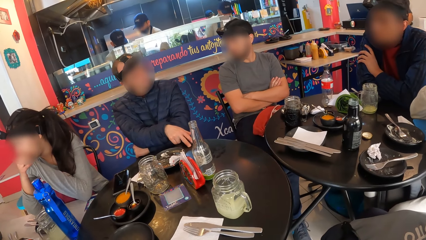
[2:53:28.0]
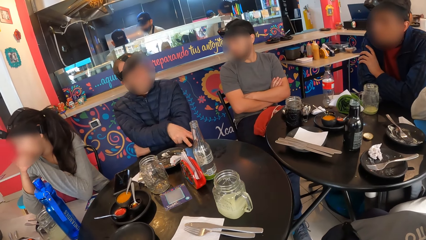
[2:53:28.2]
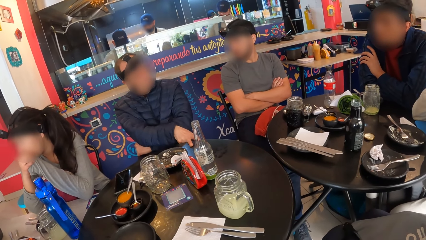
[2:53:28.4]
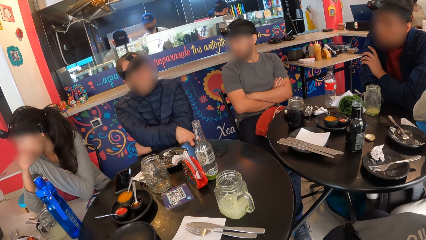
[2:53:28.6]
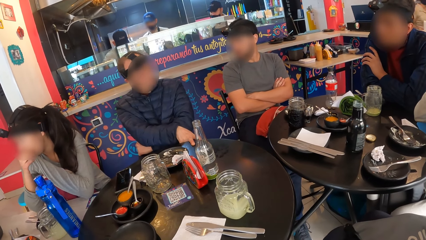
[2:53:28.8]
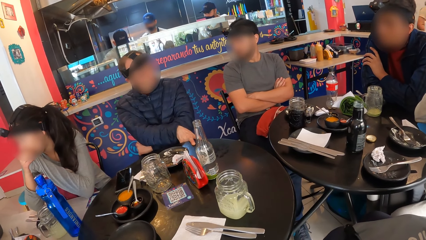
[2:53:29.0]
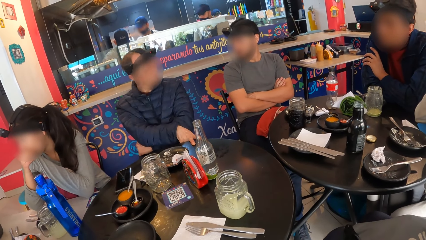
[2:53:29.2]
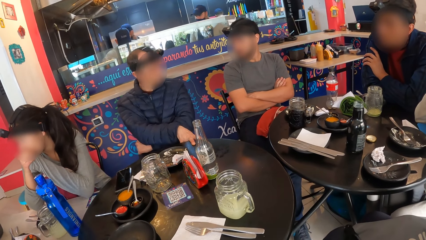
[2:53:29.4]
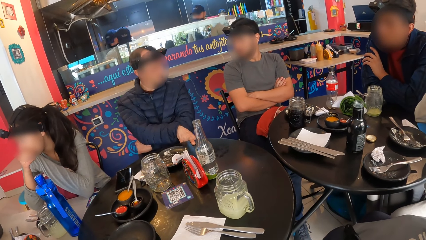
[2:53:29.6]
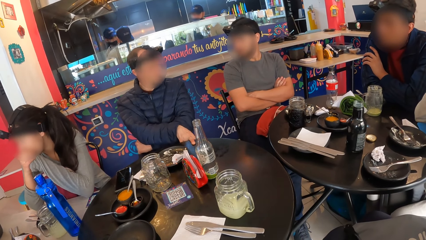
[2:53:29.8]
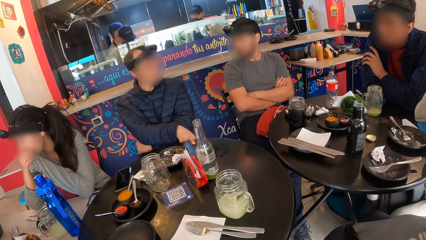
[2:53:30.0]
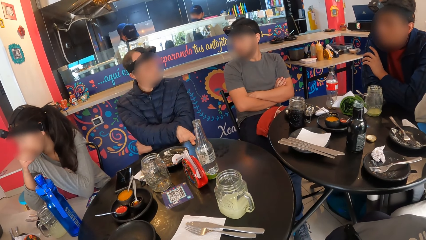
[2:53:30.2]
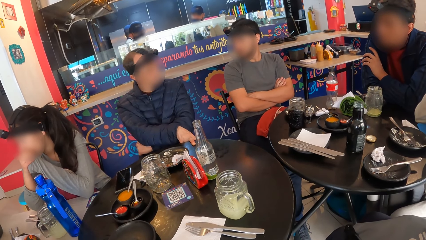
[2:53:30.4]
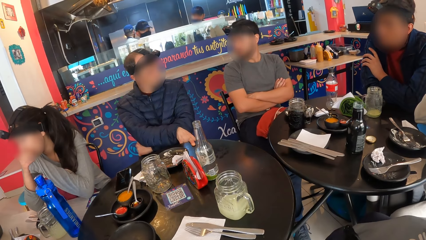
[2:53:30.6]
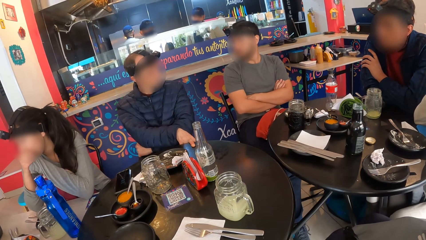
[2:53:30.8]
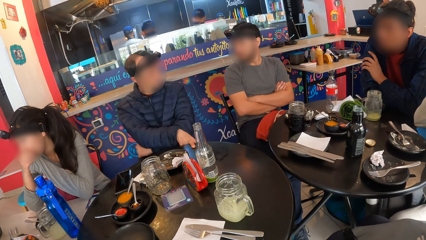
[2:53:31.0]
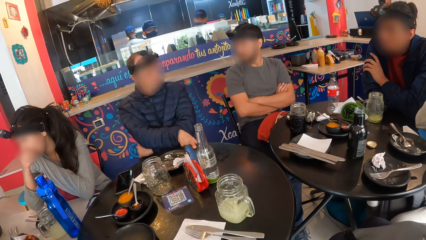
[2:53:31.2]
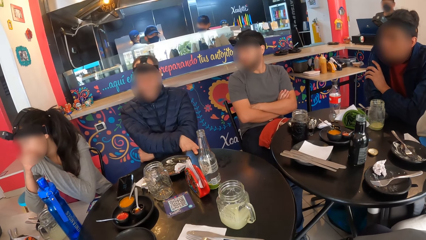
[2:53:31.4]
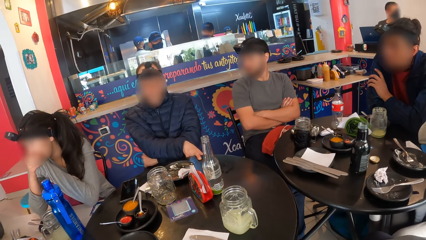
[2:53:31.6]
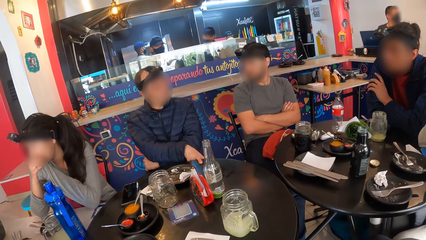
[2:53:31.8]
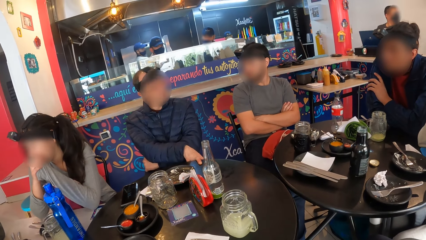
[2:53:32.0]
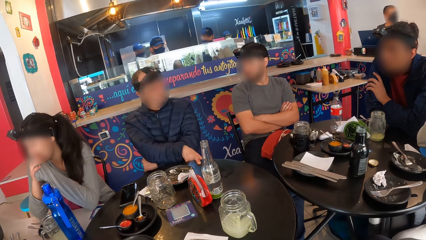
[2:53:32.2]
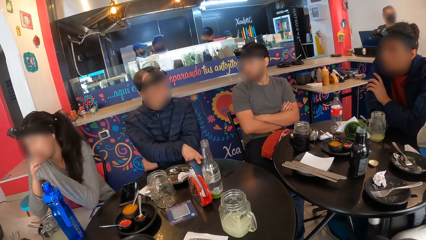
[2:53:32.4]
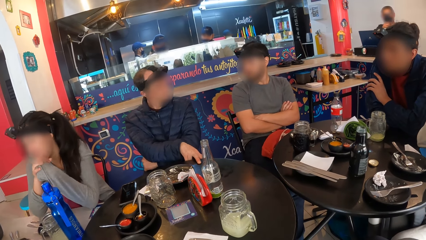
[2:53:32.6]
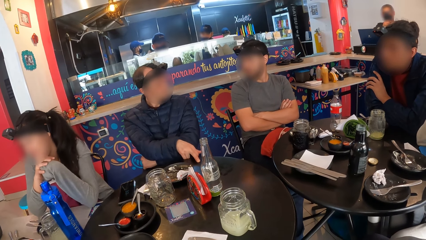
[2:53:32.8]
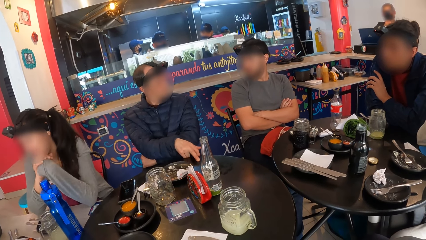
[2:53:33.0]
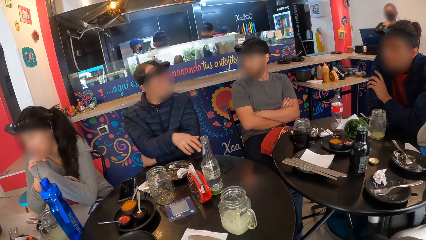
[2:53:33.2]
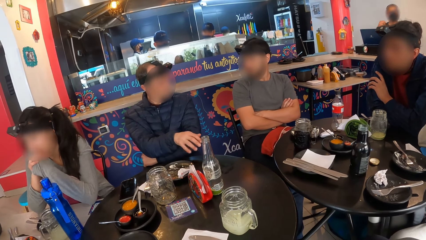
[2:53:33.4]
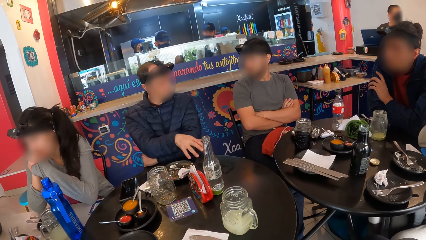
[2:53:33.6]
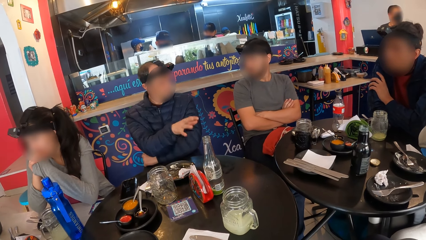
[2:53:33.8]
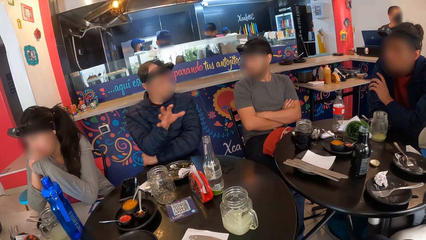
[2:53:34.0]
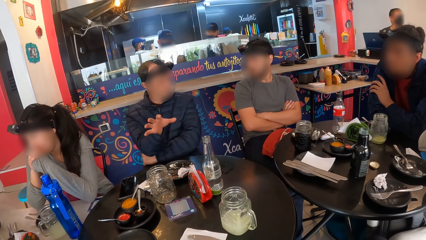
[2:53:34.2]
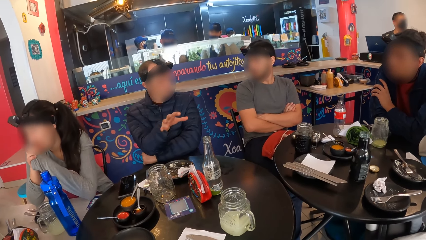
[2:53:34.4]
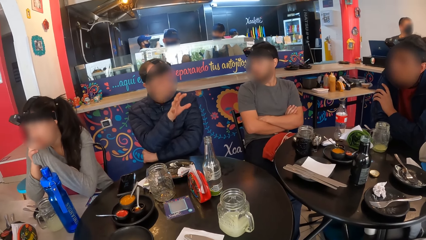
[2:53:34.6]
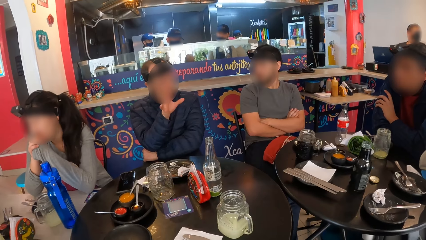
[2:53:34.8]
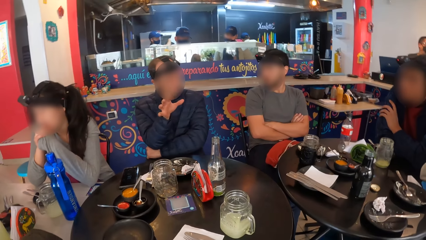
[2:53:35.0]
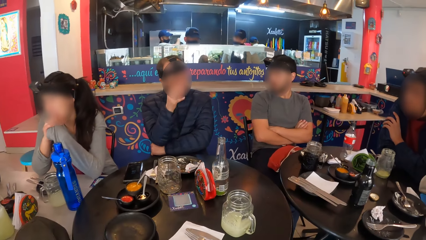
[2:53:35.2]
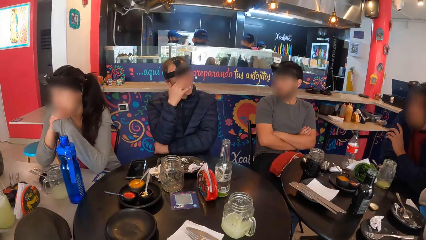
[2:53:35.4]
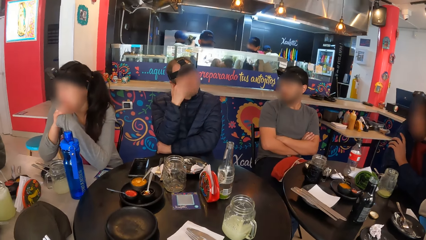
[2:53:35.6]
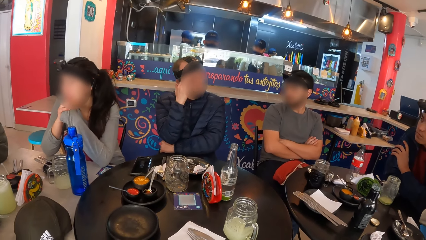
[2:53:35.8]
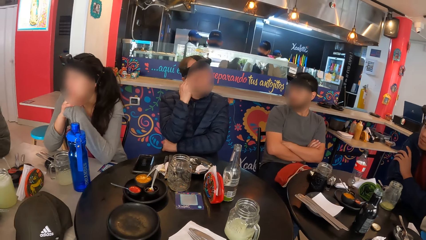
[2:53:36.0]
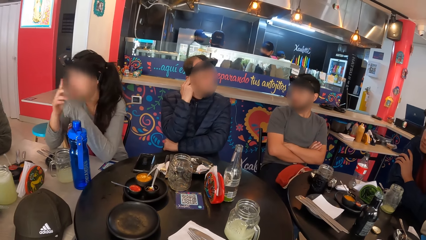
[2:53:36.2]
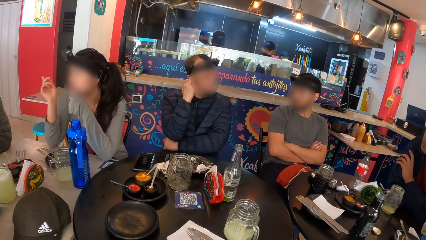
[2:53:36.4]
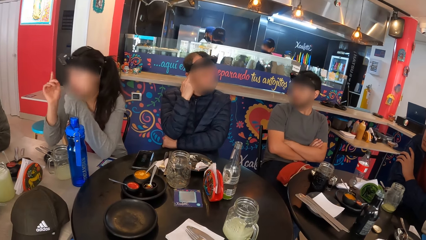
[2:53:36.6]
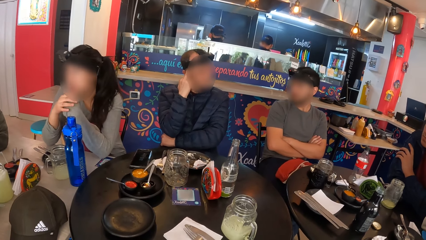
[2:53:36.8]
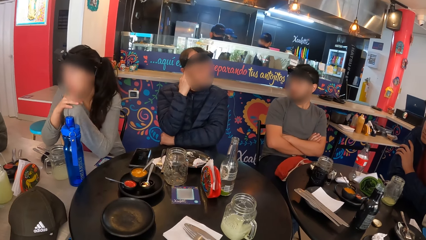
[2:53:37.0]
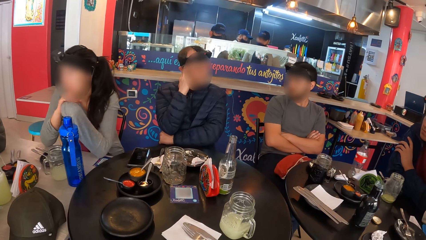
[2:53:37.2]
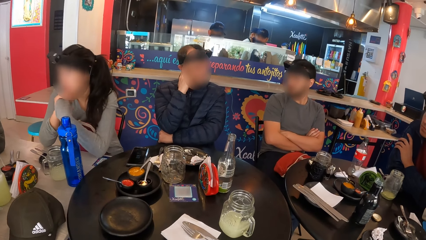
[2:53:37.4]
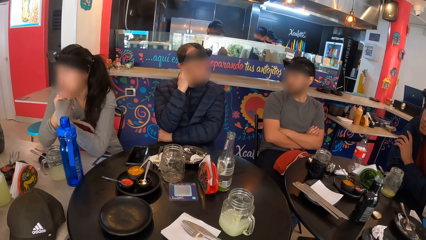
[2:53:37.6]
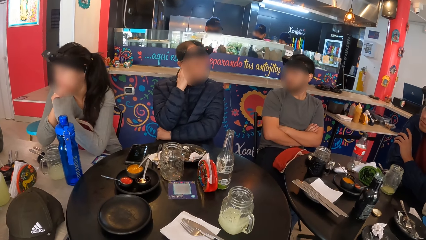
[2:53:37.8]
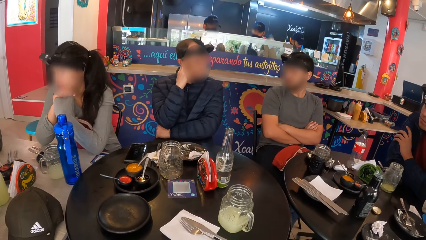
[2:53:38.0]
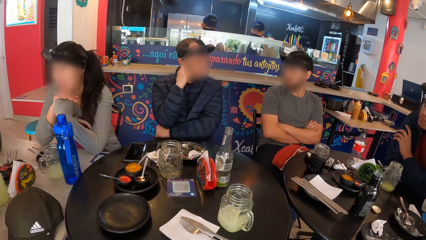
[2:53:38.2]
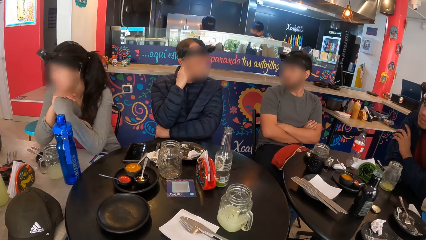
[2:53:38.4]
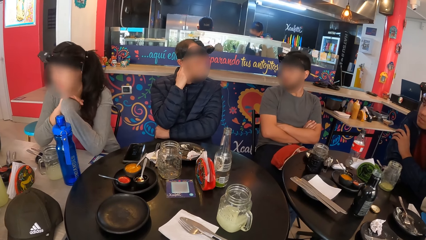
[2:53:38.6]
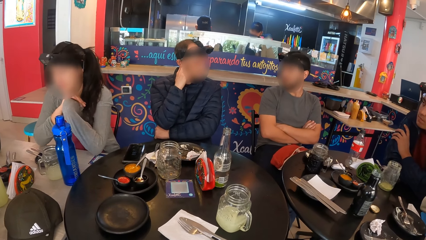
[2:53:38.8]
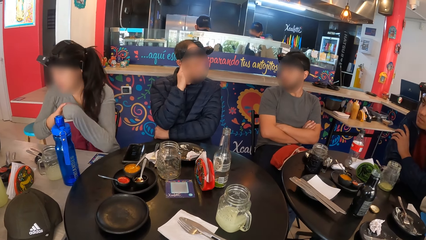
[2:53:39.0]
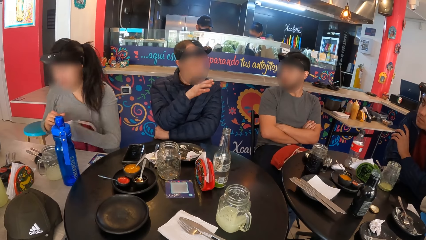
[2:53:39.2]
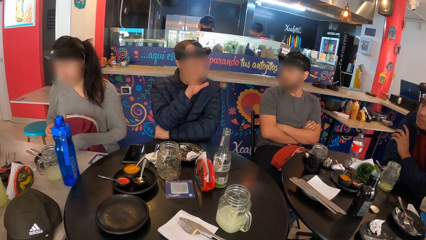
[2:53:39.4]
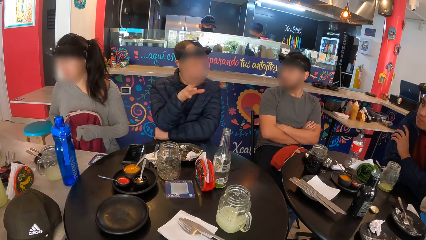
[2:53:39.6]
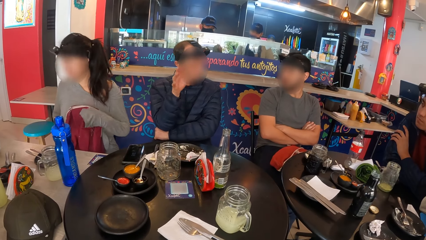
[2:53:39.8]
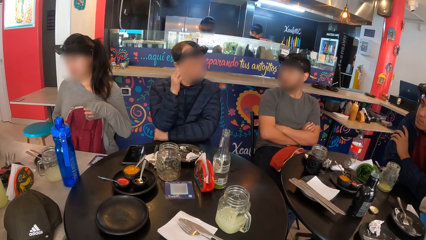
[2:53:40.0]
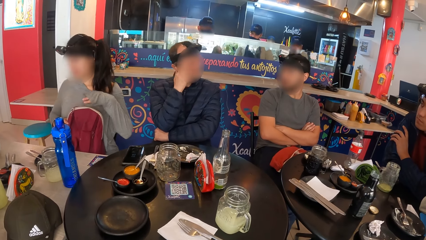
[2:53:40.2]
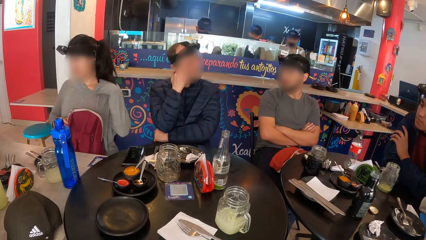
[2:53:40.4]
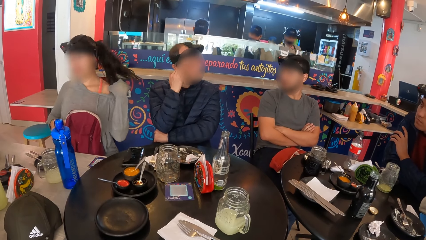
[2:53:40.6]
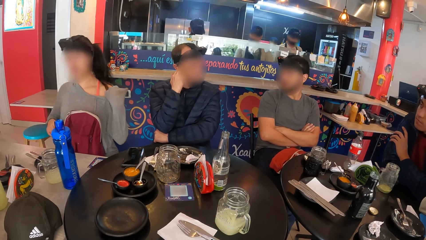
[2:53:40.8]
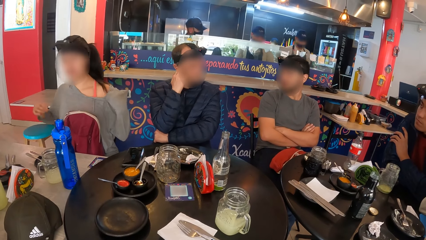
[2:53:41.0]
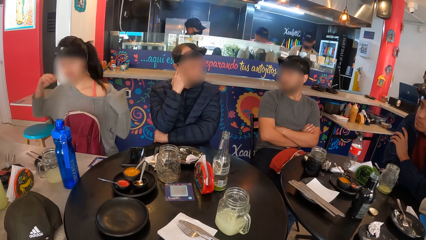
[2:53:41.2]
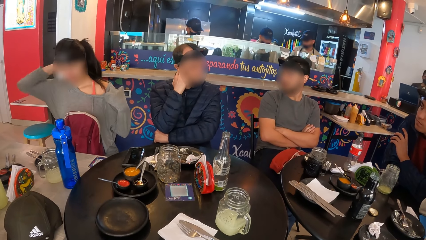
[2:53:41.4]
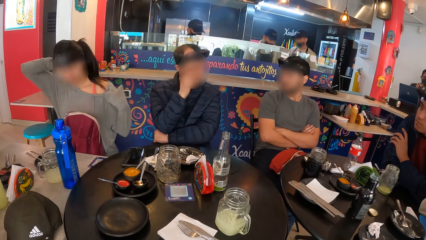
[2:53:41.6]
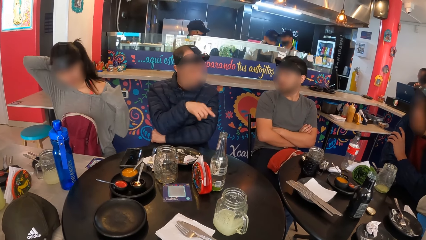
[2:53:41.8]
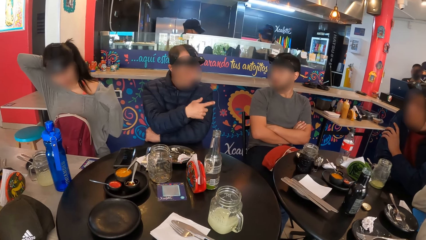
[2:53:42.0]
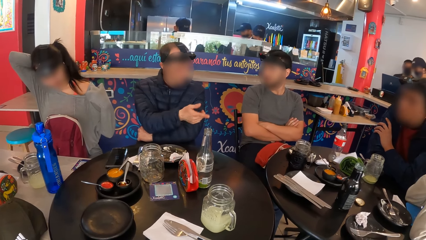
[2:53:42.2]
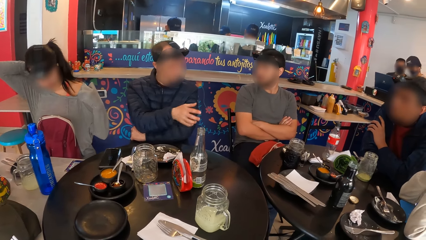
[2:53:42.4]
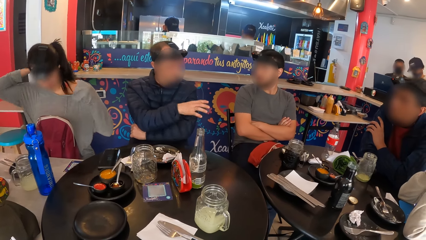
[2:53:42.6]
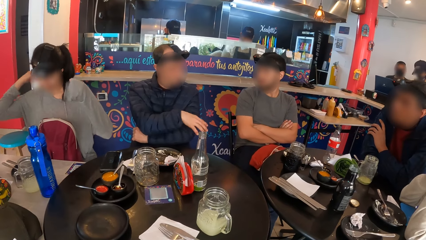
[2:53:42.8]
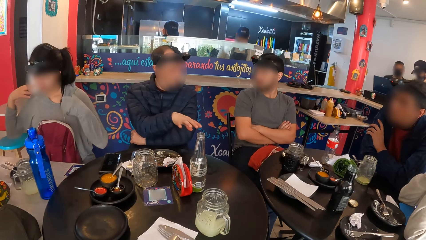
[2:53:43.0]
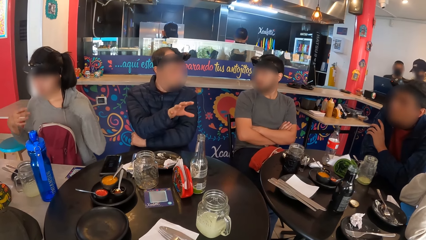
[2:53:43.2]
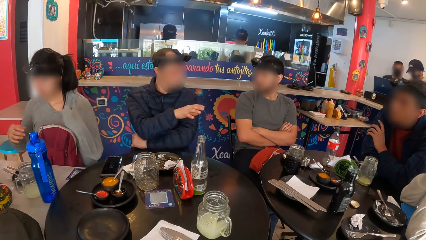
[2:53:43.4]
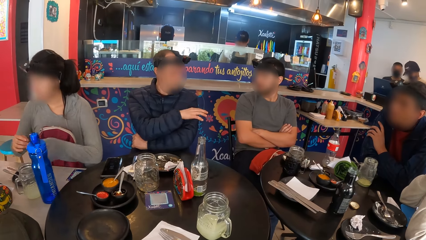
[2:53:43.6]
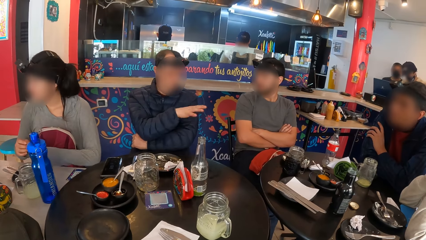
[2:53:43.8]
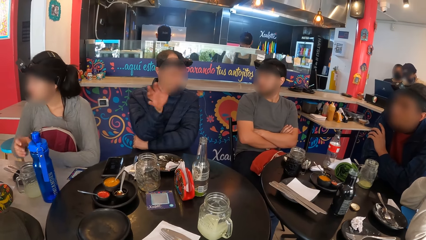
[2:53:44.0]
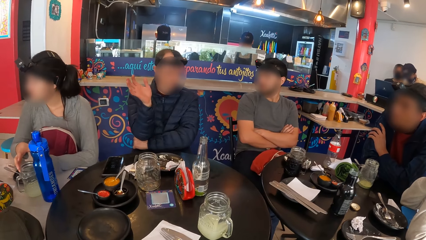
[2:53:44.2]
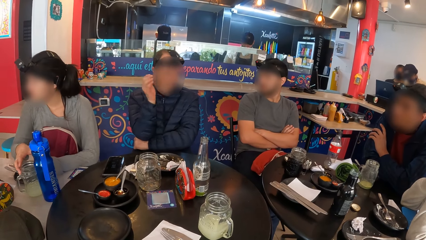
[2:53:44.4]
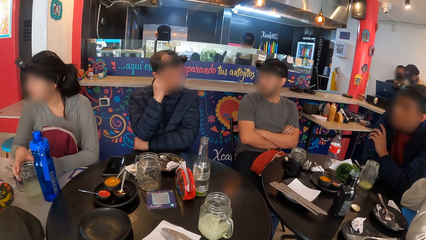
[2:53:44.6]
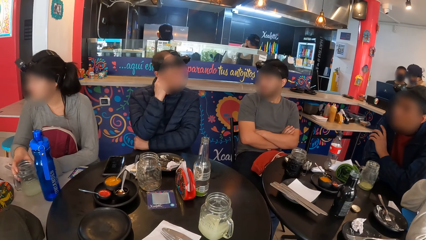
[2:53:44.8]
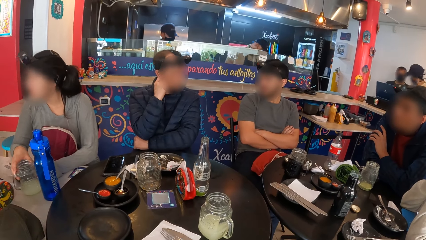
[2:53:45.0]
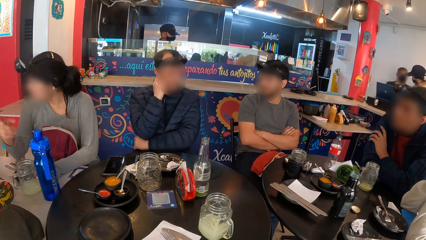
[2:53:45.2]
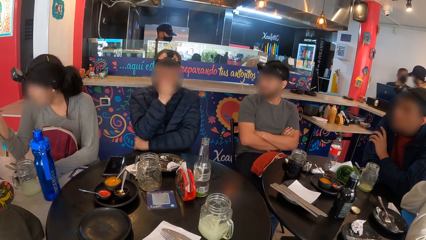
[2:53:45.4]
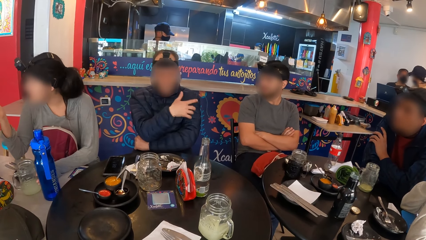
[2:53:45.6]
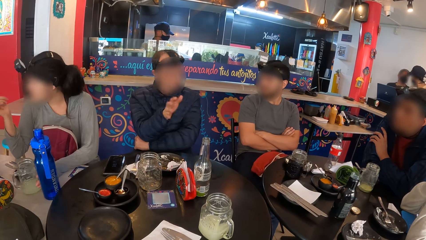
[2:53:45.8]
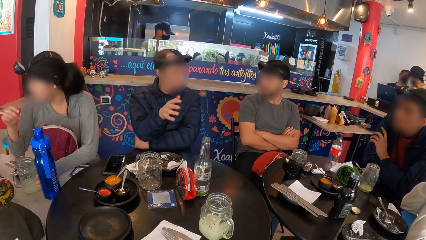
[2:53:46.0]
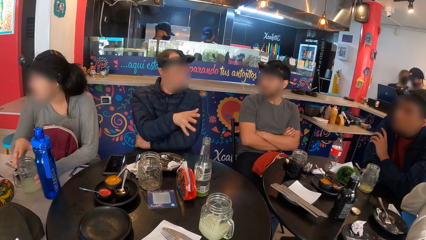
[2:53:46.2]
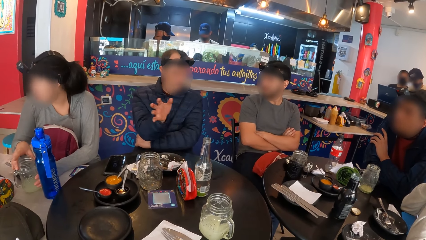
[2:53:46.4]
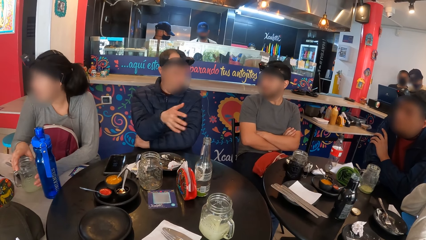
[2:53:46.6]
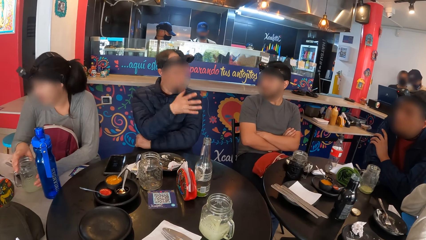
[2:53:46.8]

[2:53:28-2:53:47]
A man touches his face with his right hand. The man illustrates with his hand and touches his hand.
